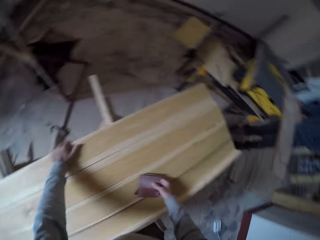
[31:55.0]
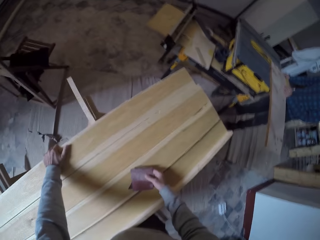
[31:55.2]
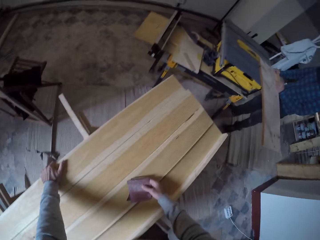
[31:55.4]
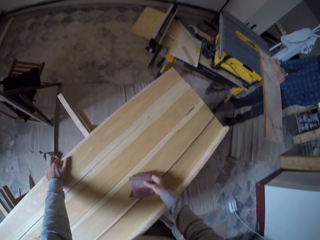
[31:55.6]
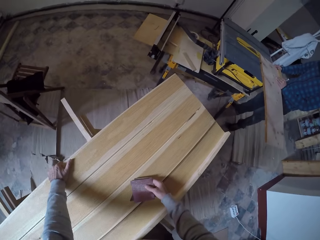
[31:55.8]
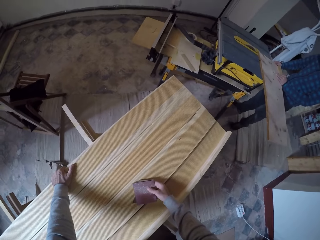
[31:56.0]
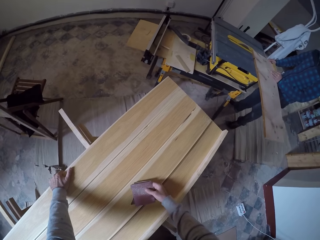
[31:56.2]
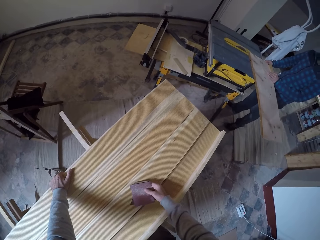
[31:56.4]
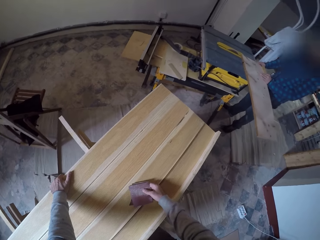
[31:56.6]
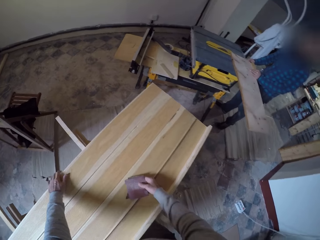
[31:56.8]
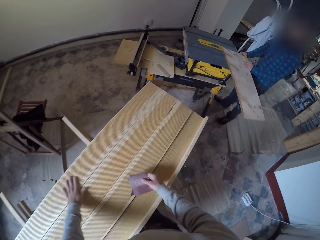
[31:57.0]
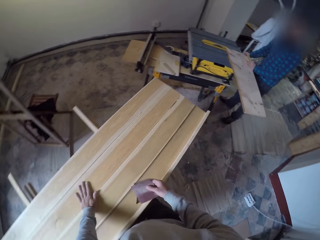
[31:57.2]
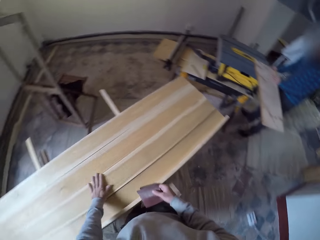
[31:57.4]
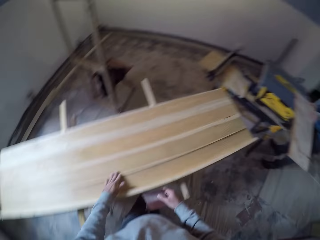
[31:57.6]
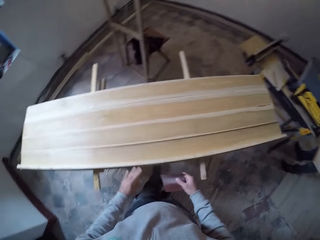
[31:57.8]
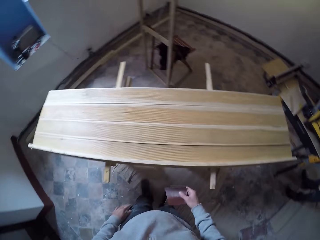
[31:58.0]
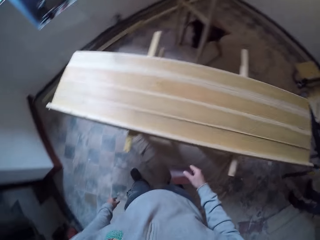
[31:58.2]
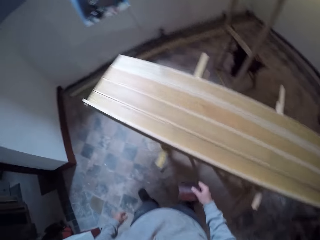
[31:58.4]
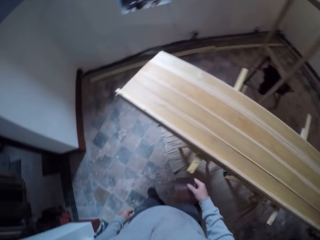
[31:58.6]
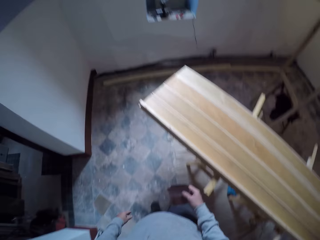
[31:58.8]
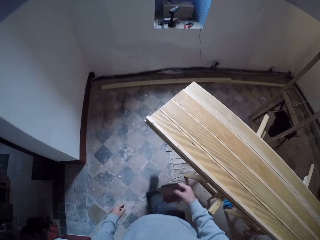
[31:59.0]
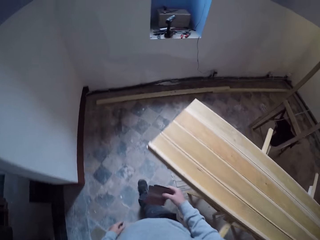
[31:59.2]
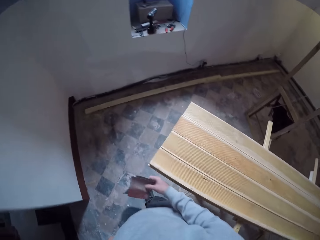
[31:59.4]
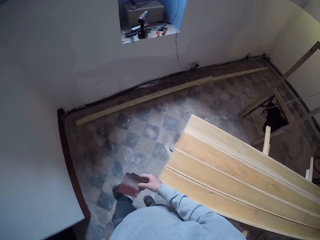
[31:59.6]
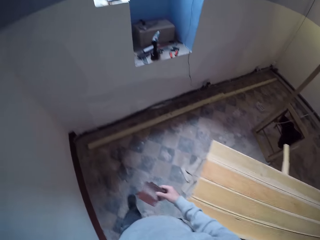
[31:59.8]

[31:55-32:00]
The camera wearer looks around in the workshop. They align the wood on the stretch with the left hand. They walk around in the workshop.

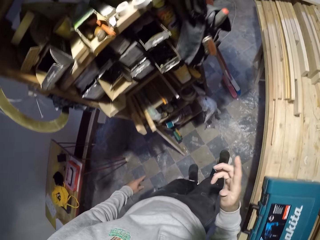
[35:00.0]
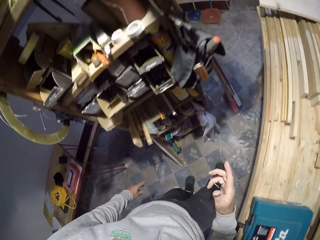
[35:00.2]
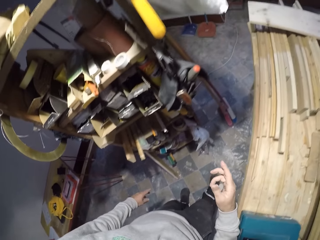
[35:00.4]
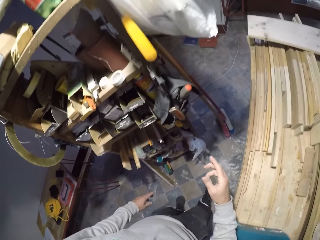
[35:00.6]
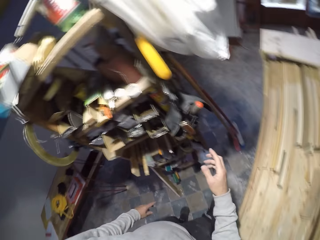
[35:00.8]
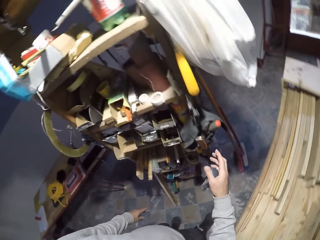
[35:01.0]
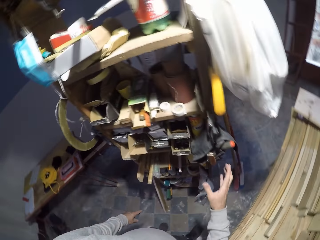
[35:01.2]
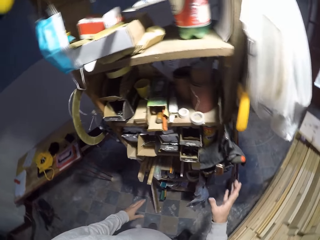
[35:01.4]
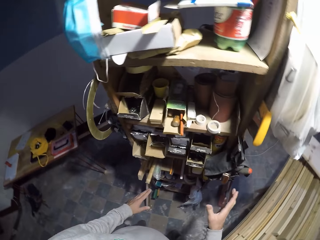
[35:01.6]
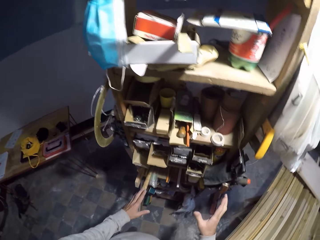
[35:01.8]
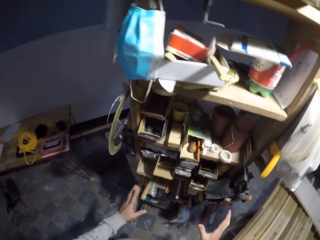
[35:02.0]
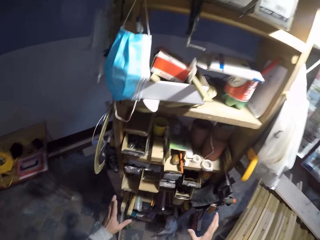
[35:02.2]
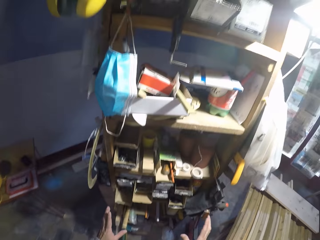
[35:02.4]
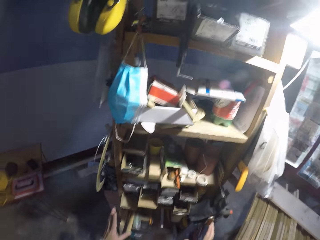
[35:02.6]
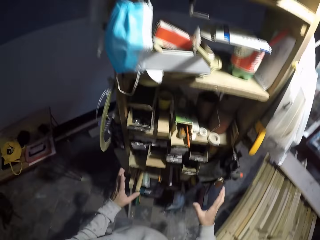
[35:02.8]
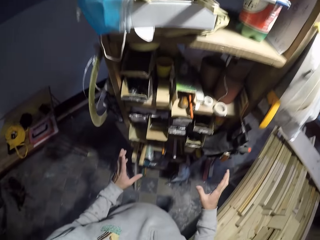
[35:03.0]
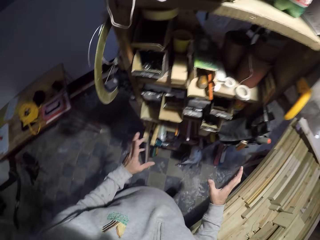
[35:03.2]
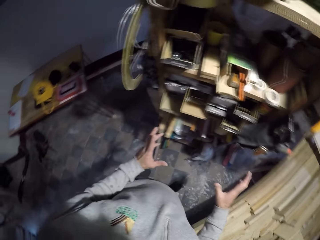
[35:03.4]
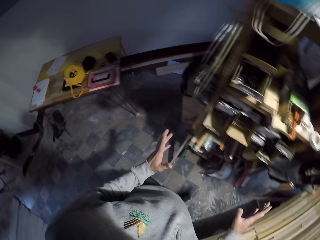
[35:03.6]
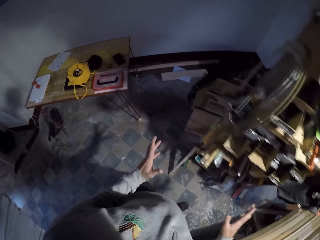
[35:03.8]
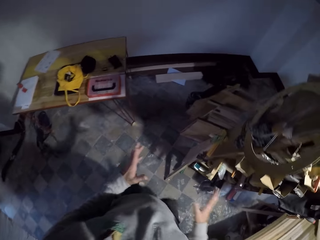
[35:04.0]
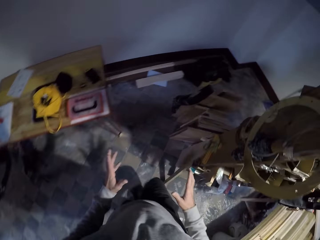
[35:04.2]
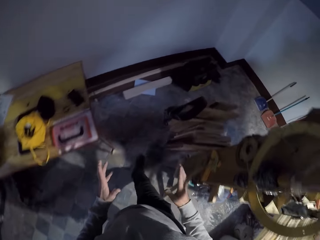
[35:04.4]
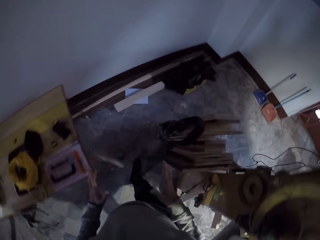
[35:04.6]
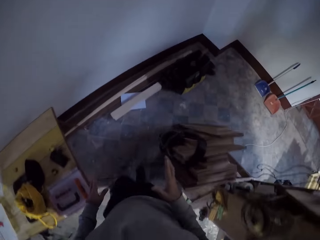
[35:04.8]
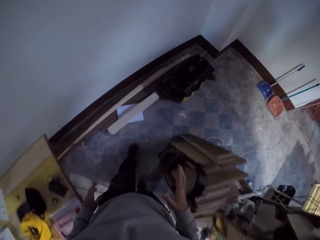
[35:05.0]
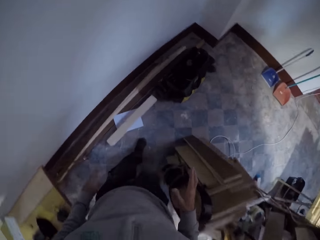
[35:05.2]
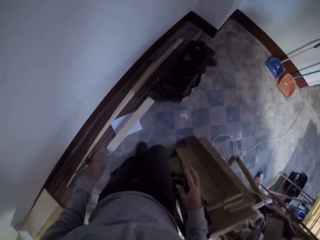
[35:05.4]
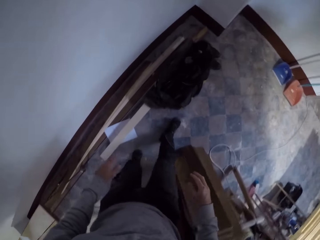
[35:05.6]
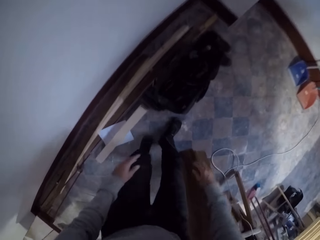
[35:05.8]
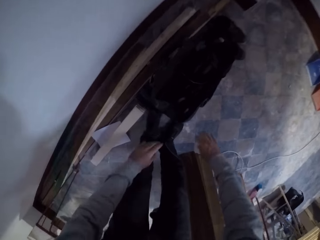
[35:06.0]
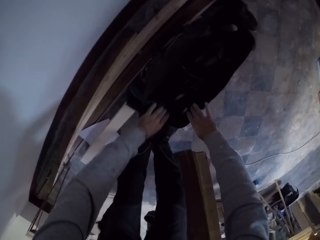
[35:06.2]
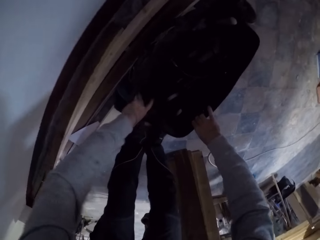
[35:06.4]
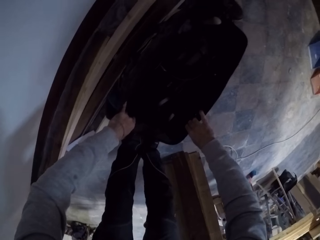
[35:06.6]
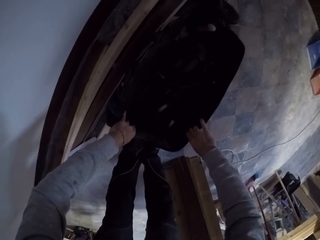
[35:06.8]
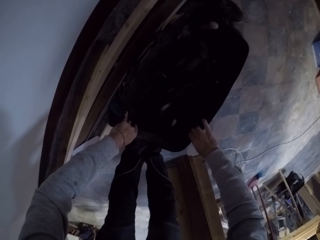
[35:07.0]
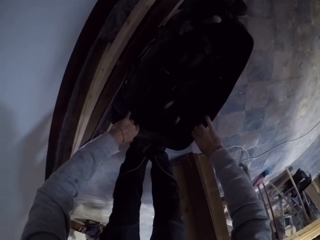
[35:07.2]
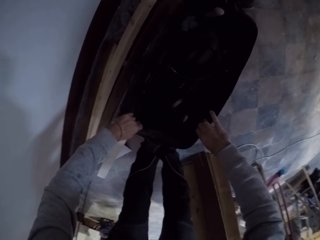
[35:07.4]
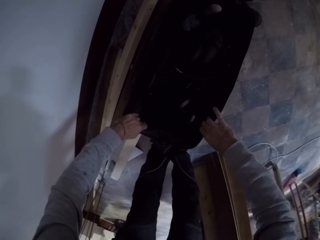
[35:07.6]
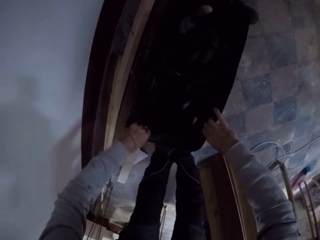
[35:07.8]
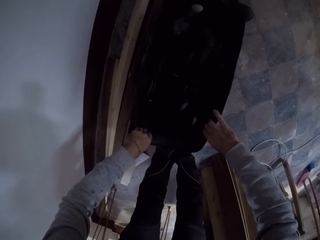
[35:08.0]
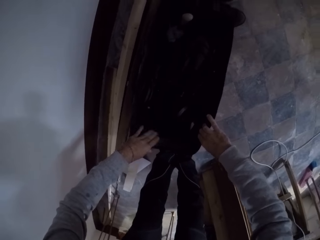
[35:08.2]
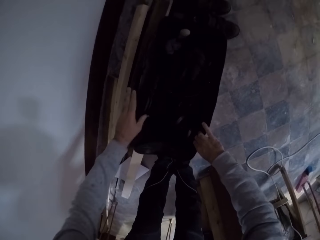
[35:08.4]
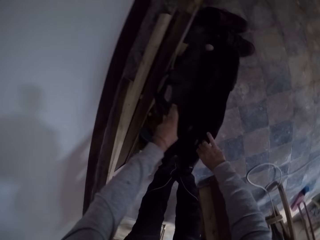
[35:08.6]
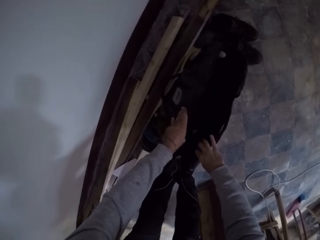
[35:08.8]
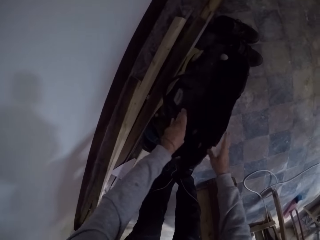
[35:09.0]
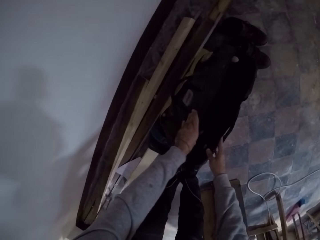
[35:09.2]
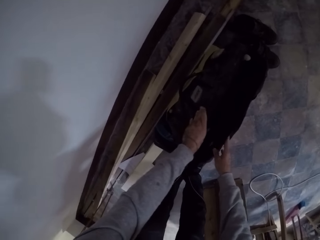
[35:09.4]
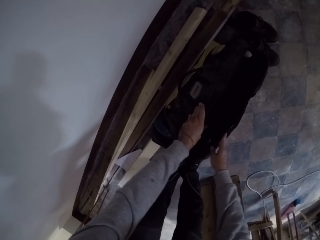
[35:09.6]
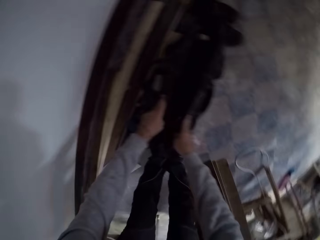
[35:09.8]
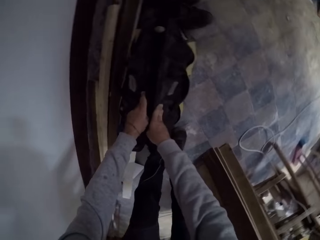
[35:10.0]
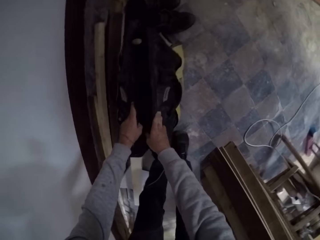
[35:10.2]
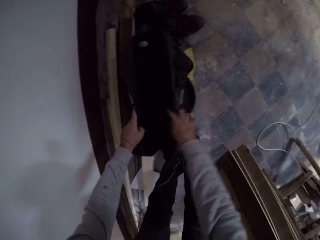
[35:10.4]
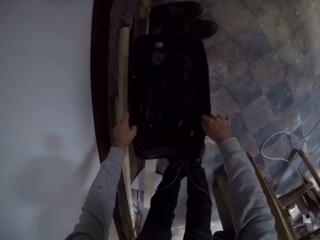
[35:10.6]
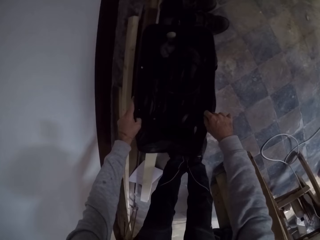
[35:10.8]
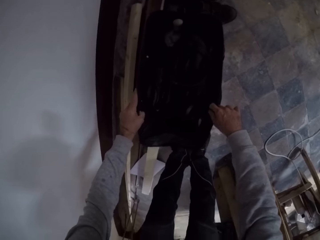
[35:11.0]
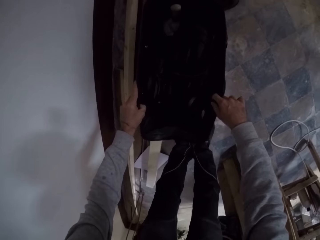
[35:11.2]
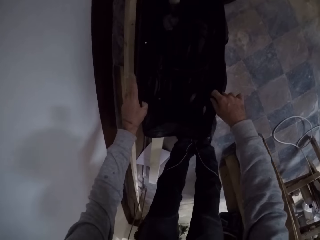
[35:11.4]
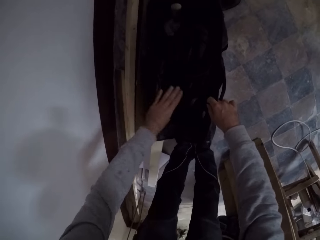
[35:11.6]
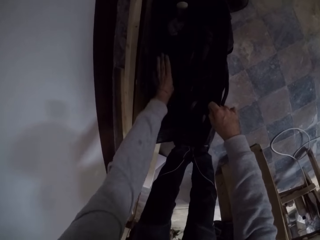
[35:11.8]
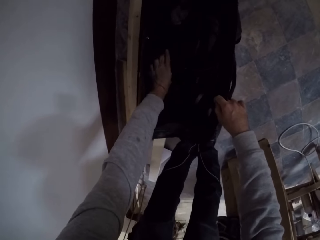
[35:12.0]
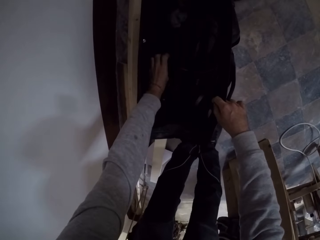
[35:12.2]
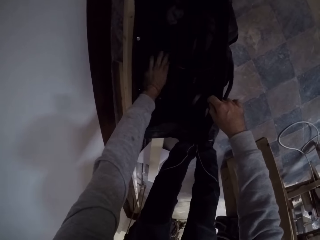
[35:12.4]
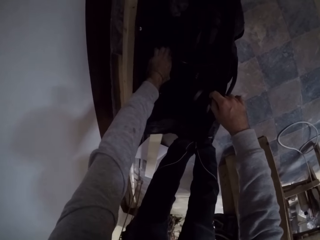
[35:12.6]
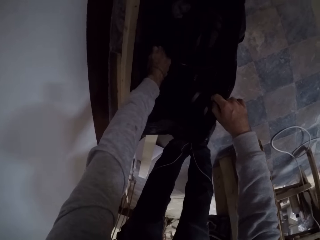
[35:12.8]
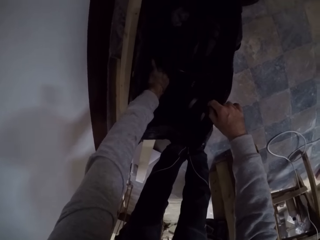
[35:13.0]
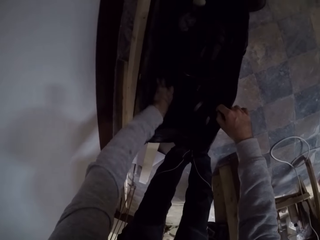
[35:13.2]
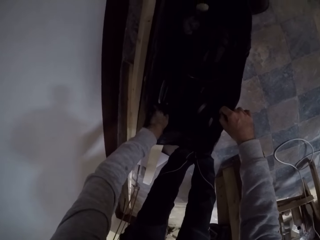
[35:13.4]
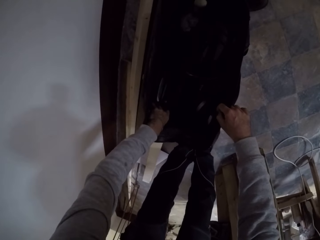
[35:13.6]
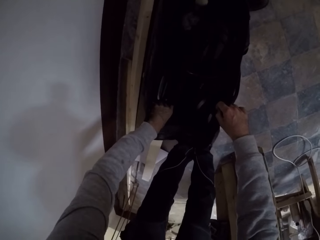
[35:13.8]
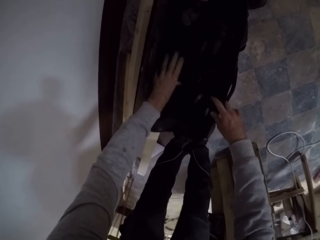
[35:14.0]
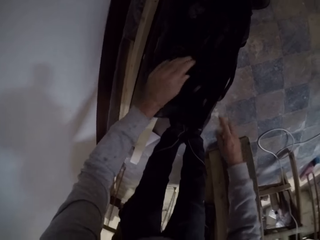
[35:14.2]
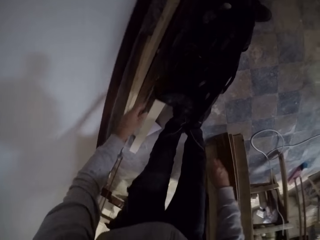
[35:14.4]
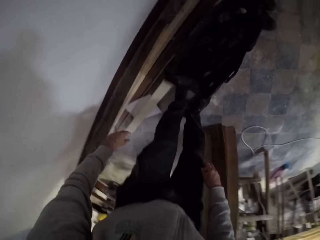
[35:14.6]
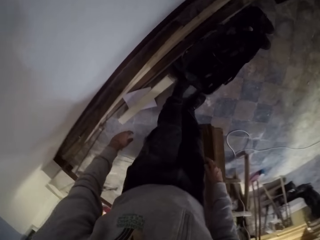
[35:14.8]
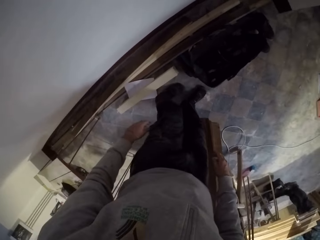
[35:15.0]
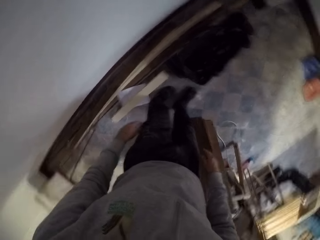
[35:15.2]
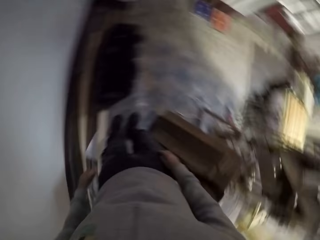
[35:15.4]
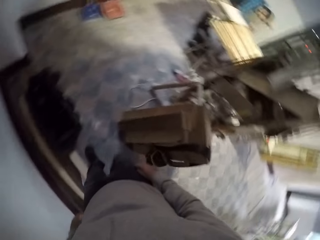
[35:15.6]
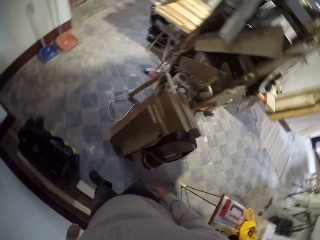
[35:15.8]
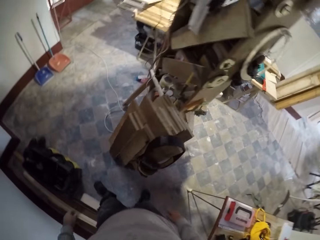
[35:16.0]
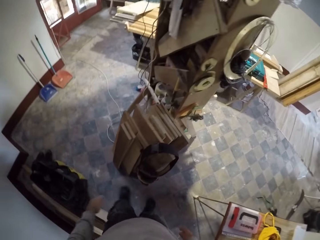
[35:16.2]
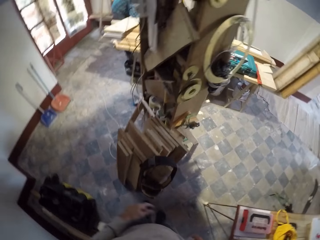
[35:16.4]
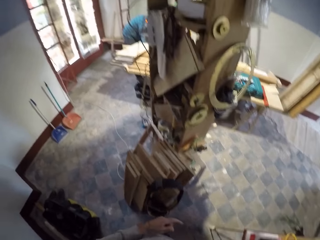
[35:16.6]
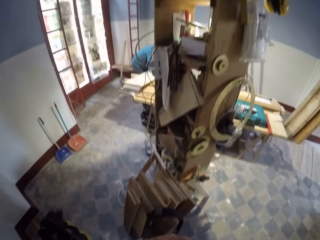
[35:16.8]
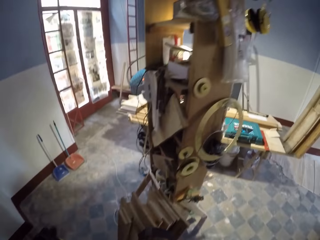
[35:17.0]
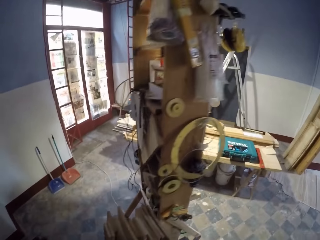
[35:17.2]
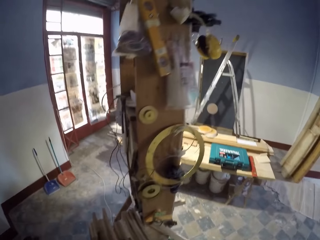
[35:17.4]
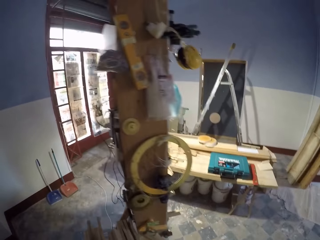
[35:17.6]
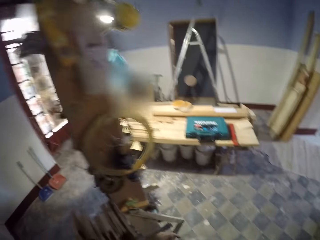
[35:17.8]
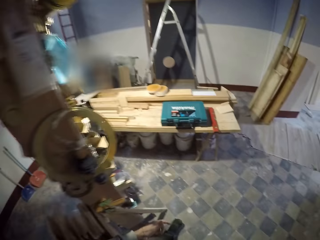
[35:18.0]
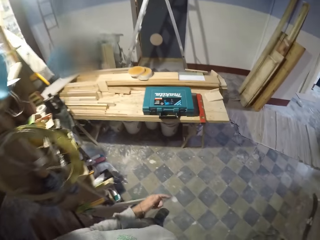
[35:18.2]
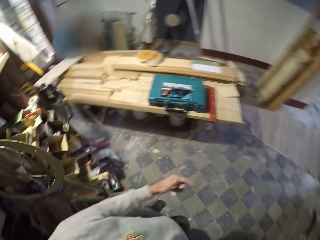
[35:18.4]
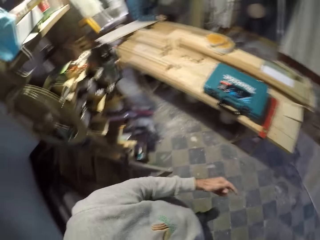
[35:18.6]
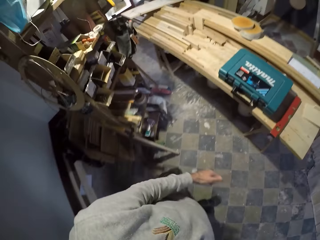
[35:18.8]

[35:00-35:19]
The camera wearer moves the right hand. They look at the hands. They walk around in the workshop. They search in a bag. They hold the bag with both hands. They look at the side pockets of the bag. They search in the bag with the left hand. They look around in the workshop. They walk around in the workshop.
